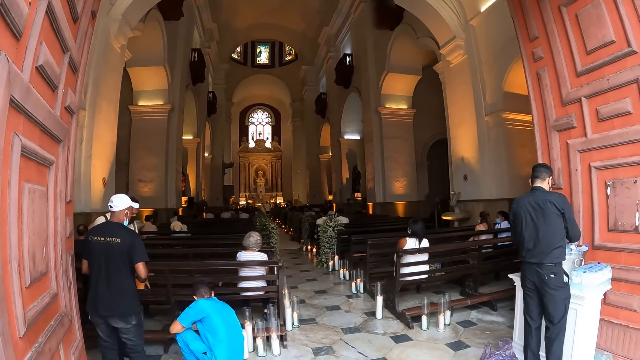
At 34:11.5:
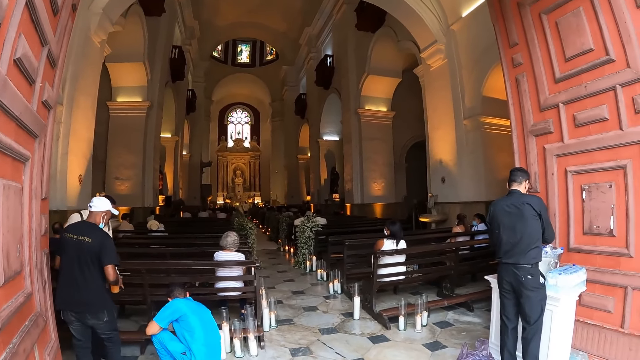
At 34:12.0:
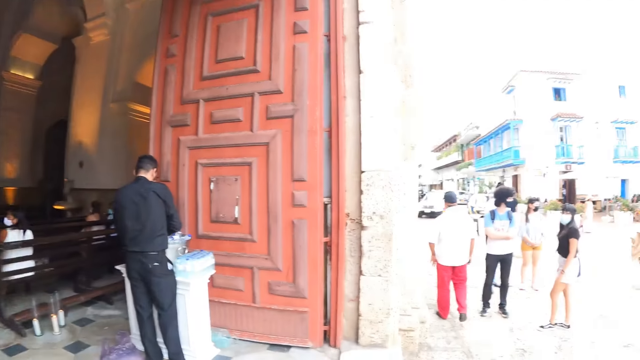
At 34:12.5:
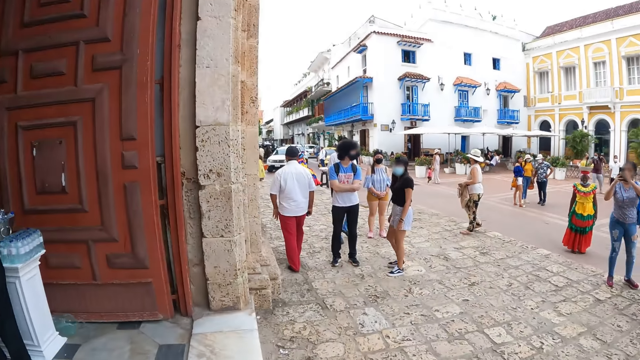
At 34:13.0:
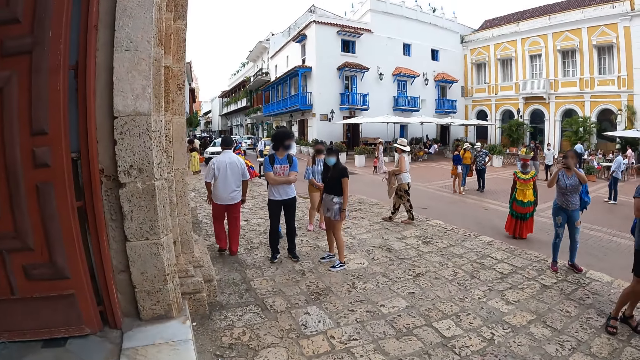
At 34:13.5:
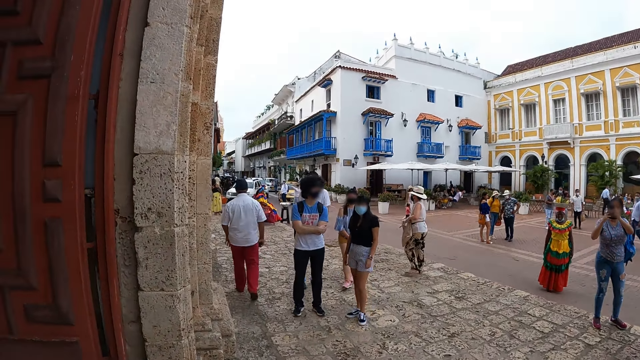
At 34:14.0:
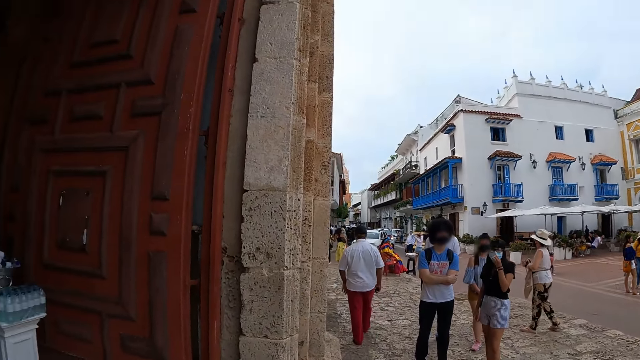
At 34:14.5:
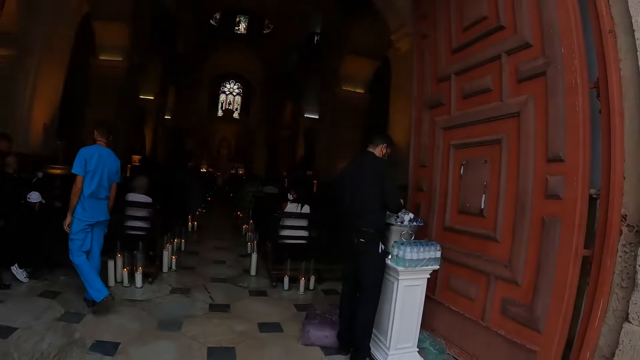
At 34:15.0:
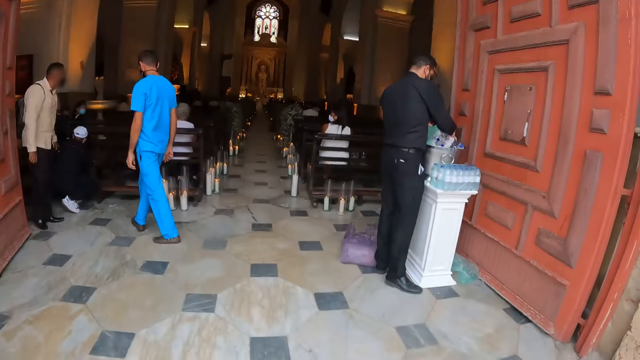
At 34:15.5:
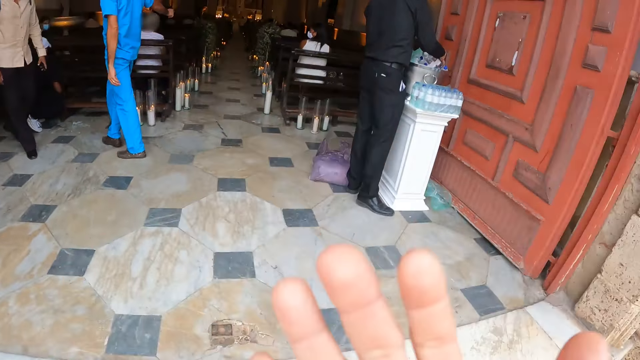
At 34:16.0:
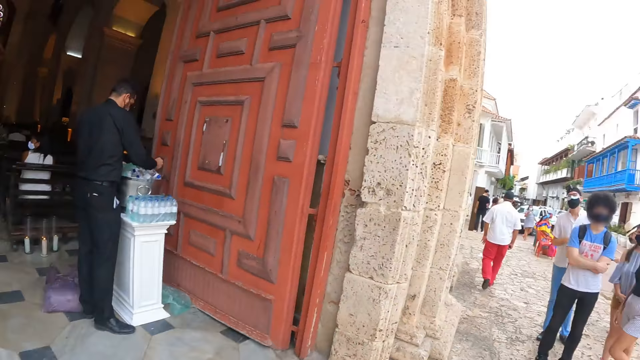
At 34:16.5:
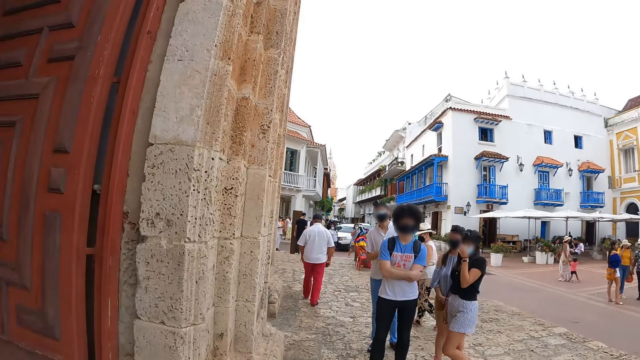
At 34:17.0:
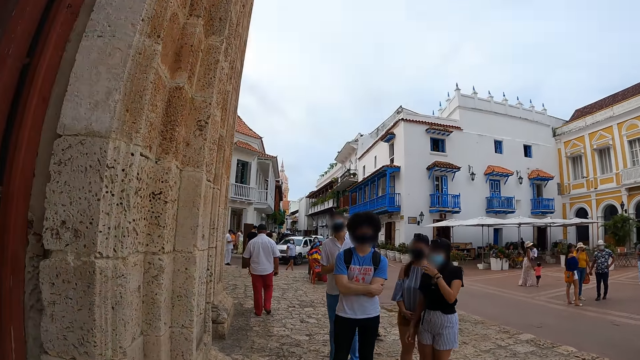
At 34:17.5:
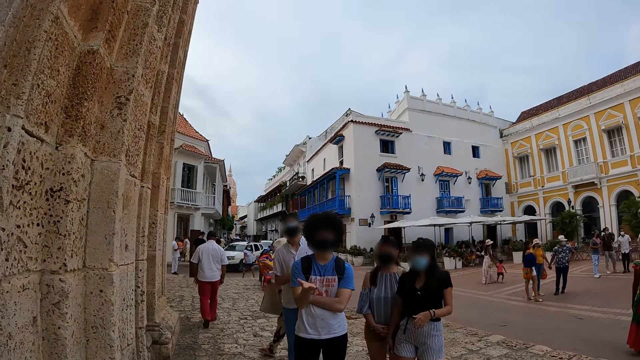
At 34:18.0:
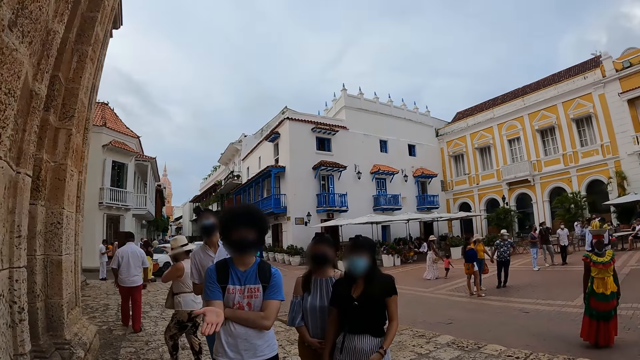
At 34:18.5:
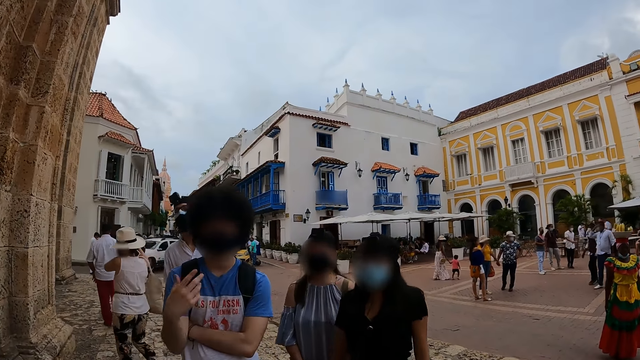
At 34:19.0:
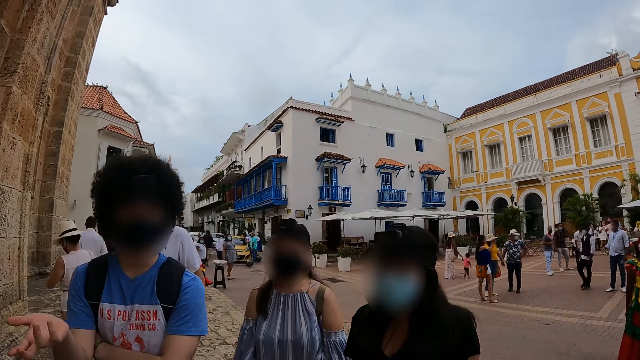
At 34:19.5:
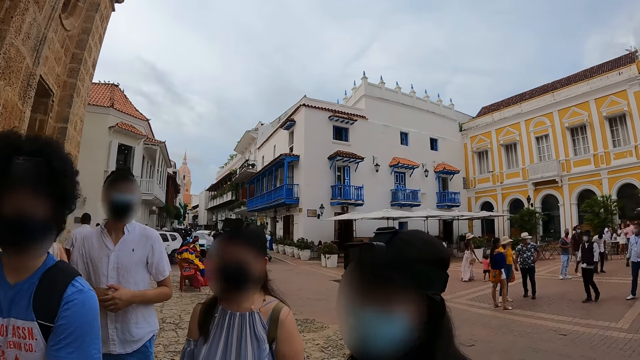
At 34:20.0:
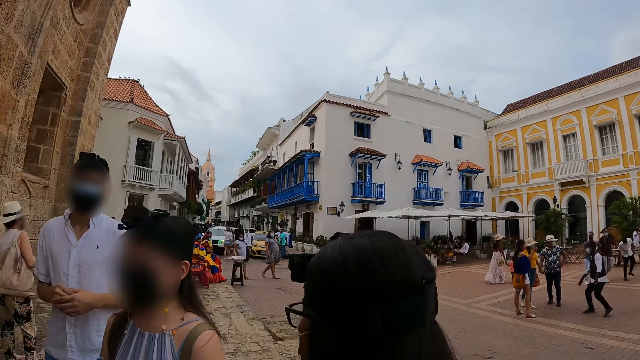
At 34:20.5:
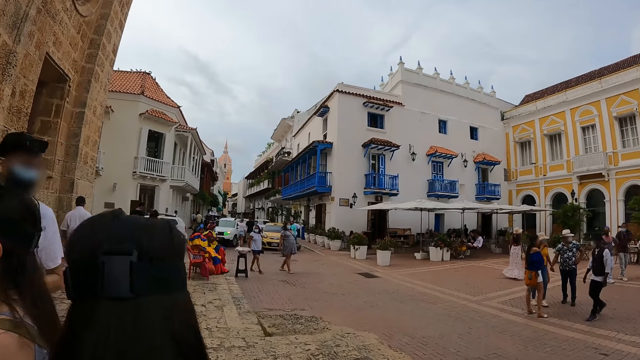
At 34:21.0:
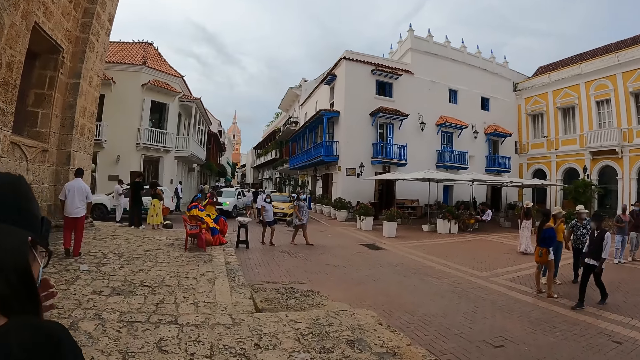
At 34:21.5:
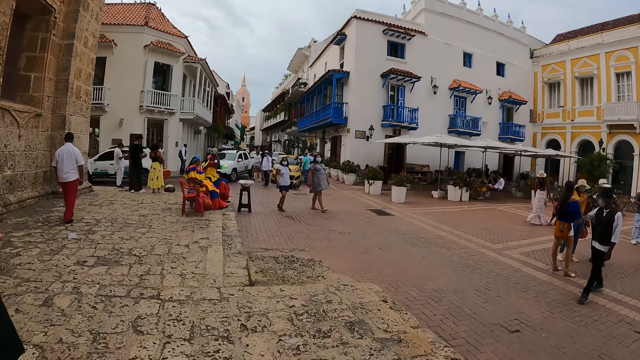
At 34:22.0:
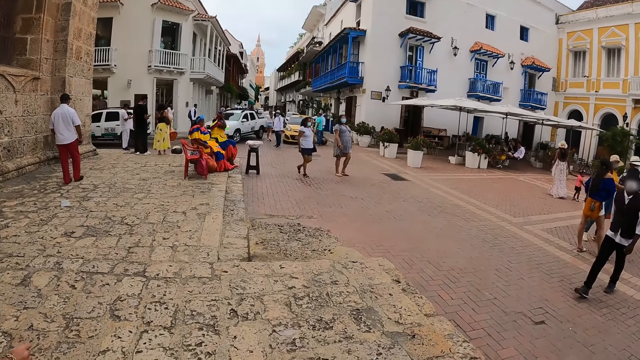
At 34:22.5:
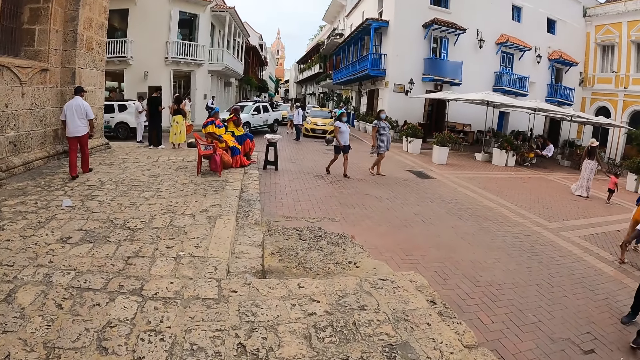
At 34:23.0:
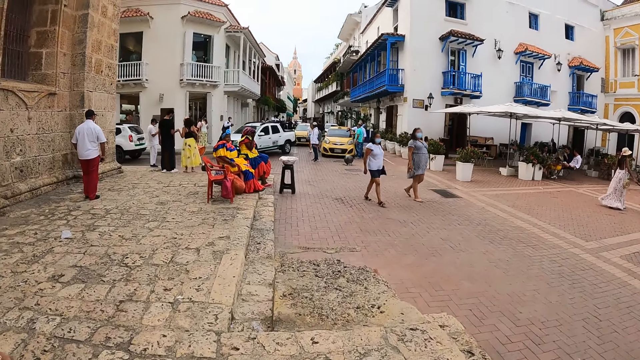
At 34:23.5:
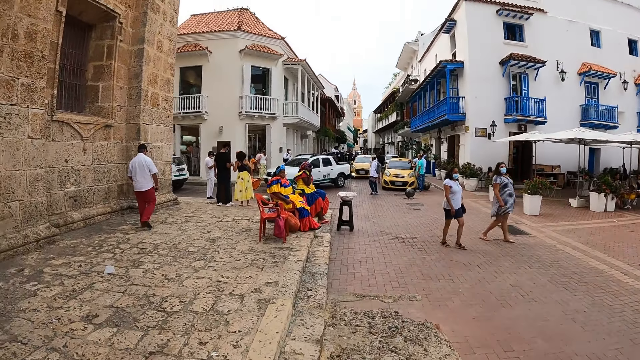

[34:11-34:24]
The camera wearer looks around the compound. They look around the church. They walk on the walkway. A man talks to the camera wearer. The camera wearer walks away from the church entrance. They walk on the walkway.

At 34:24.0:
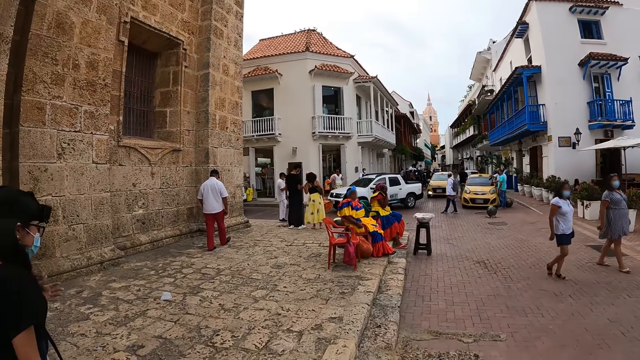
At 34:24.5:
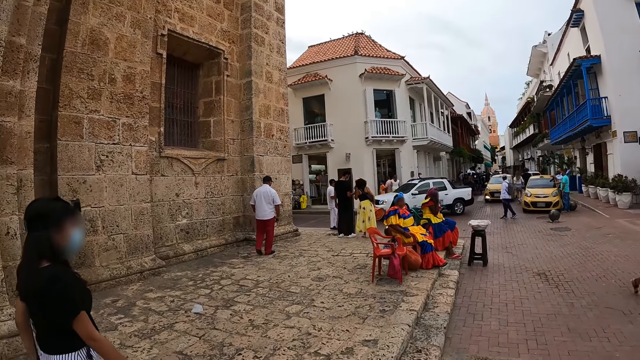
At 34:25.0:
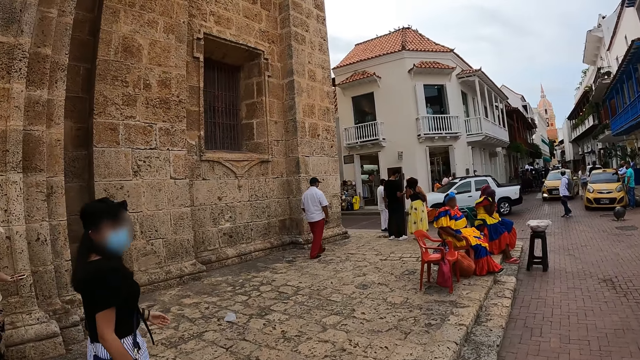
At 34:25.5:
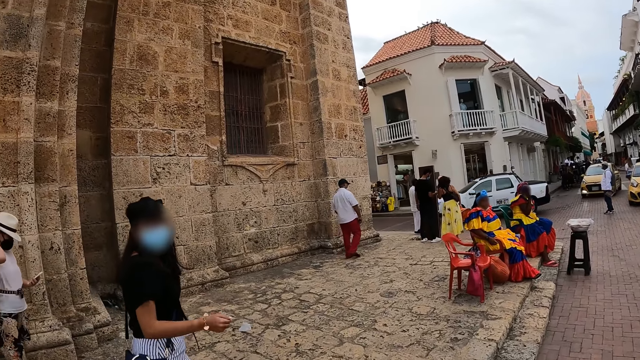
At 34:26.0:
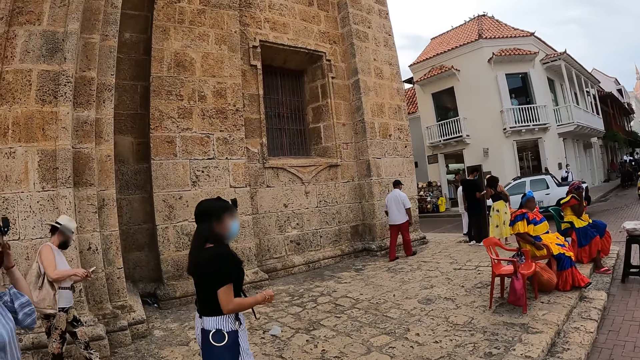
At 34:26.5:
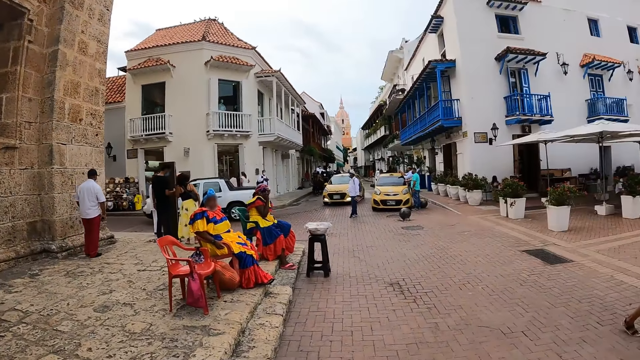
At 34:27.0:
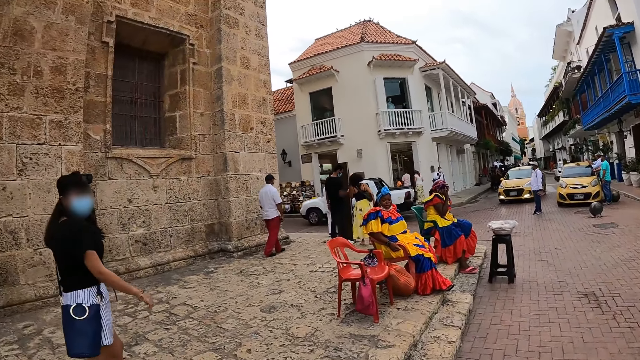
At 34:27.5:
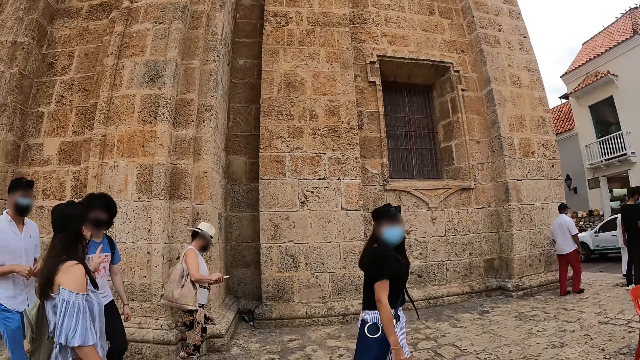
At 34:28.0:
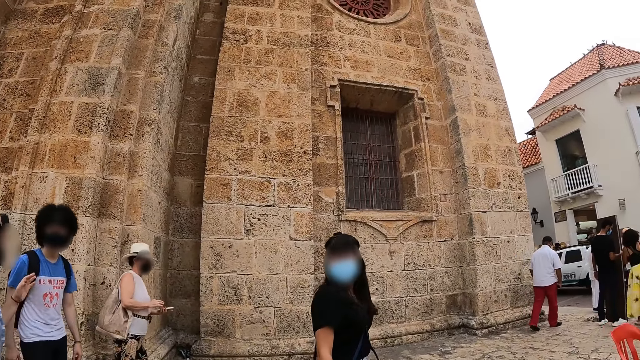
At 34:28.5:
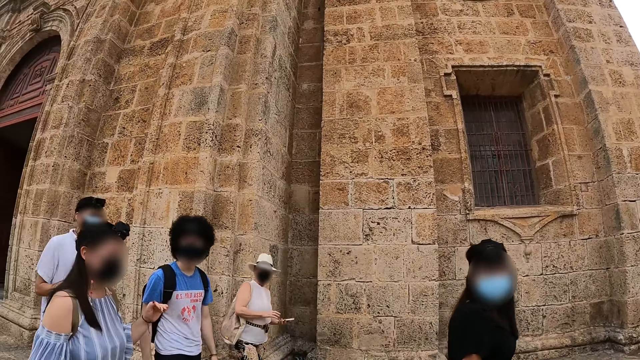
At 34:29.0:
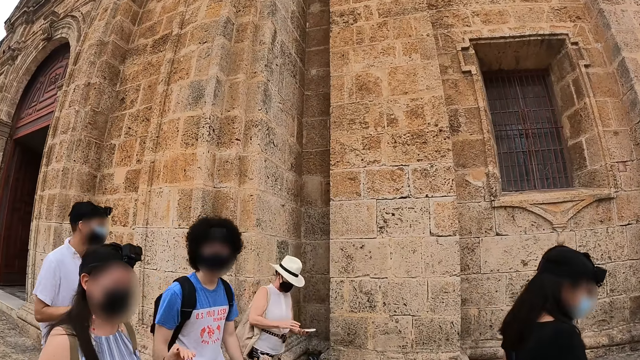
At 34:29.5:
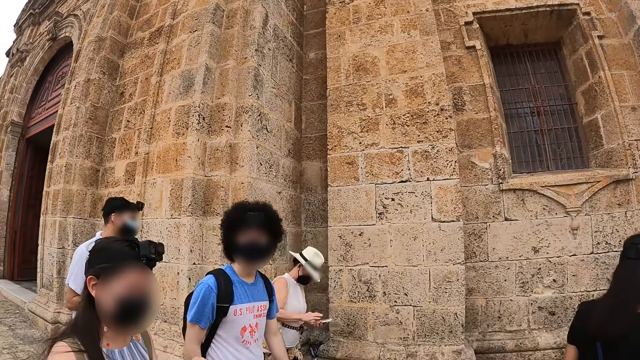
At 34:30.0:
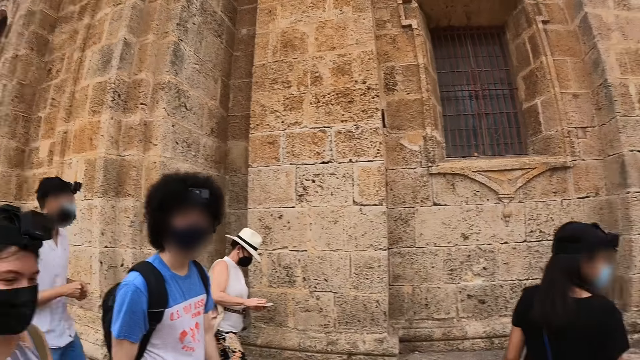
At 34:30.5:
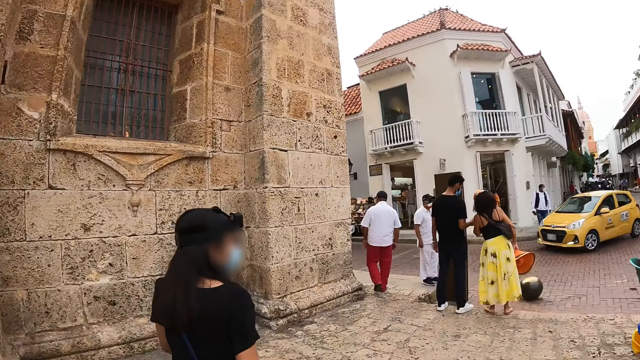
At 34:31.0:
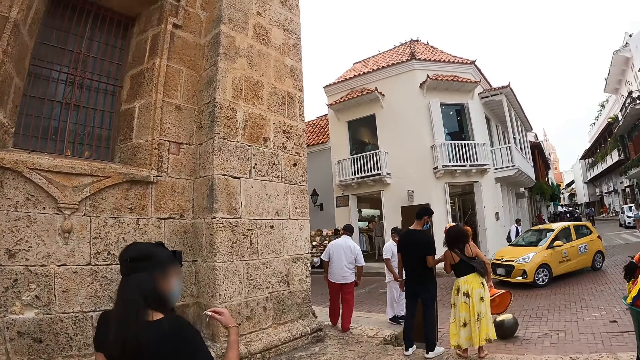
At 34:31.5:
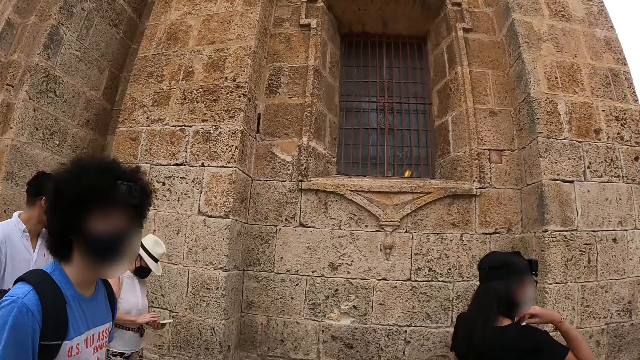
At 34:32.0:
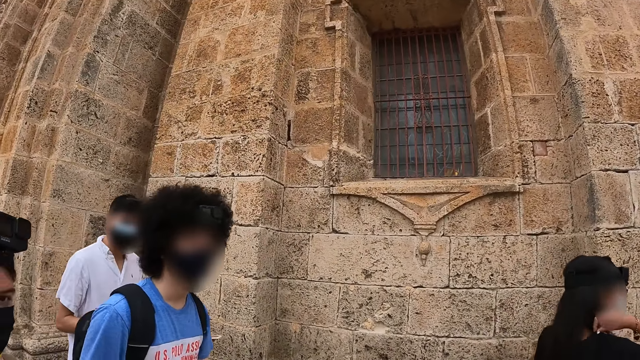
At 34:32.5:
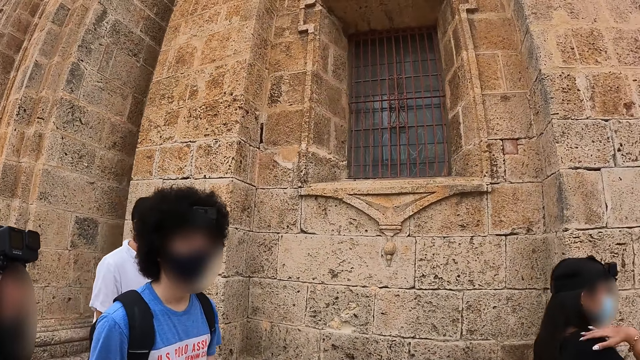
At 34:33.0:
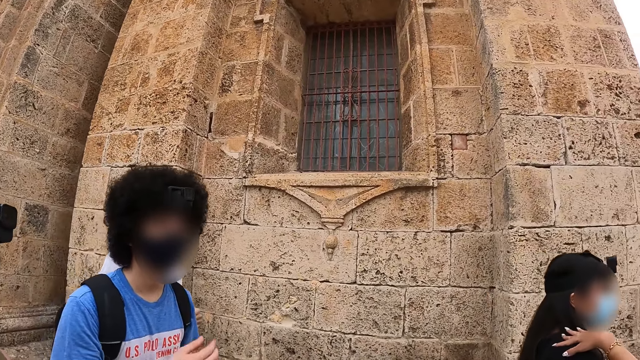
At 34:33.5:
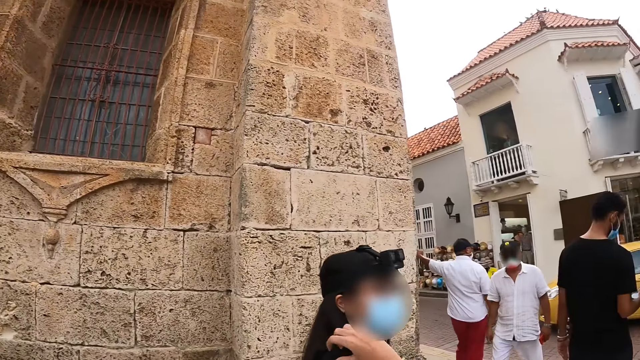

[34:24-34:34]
A lady engages the camera wearer. A man engages the camera wearer. The camera wearer walks in the street with his colleagues. He looks around the road. The man engages the camera wearer.
